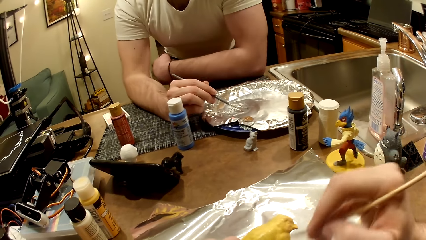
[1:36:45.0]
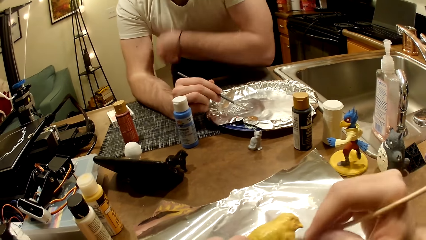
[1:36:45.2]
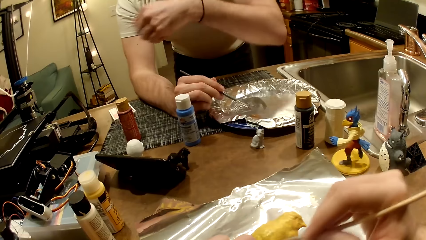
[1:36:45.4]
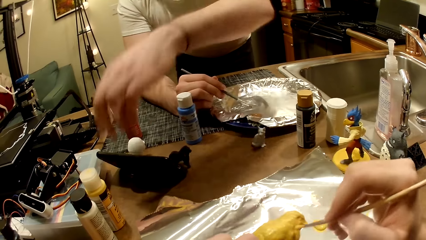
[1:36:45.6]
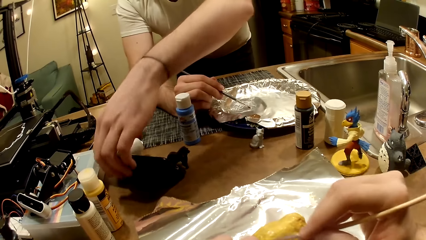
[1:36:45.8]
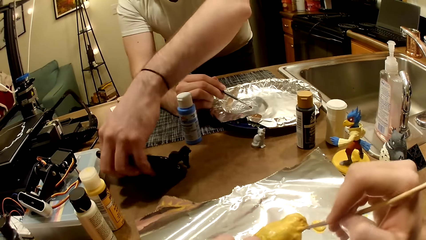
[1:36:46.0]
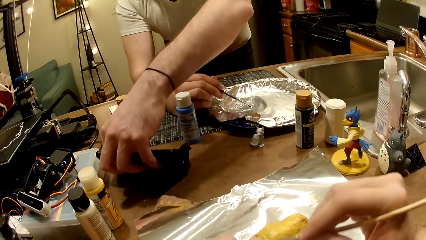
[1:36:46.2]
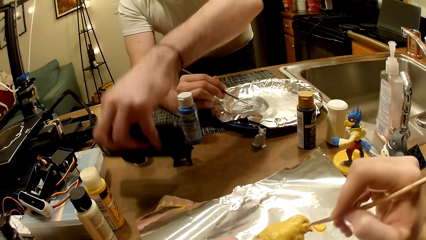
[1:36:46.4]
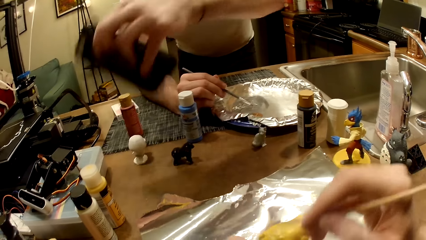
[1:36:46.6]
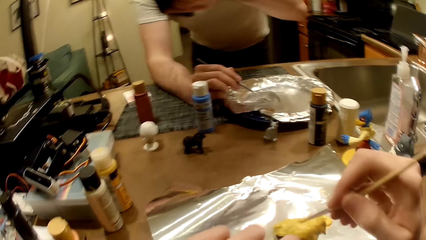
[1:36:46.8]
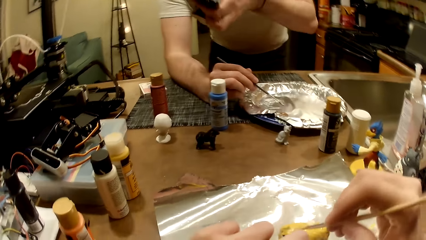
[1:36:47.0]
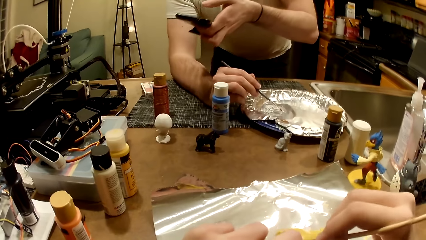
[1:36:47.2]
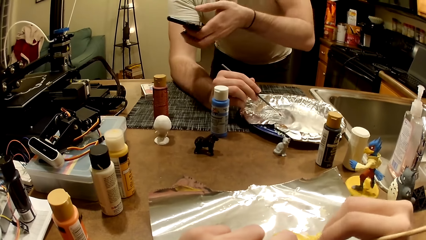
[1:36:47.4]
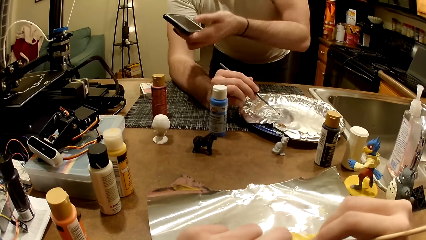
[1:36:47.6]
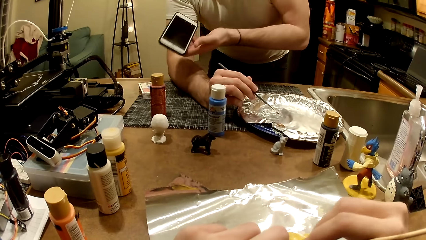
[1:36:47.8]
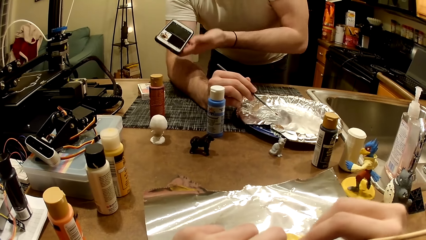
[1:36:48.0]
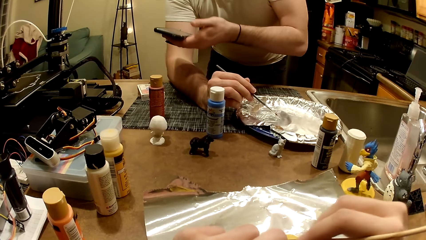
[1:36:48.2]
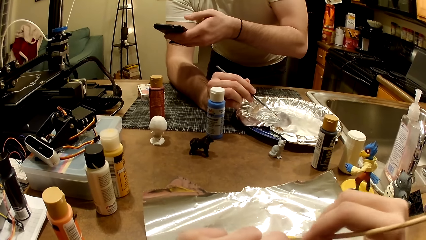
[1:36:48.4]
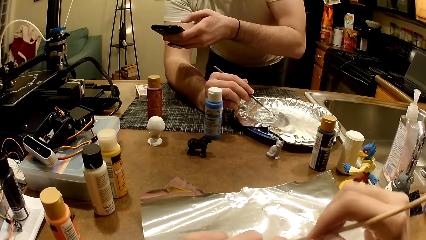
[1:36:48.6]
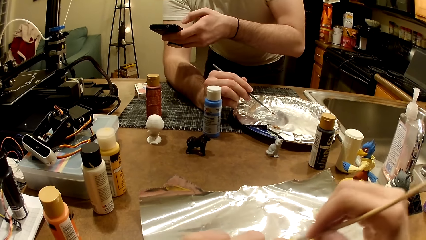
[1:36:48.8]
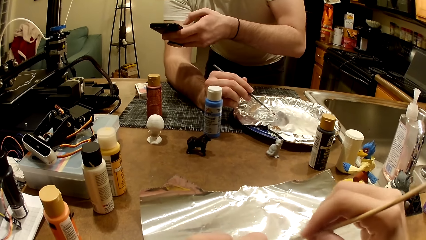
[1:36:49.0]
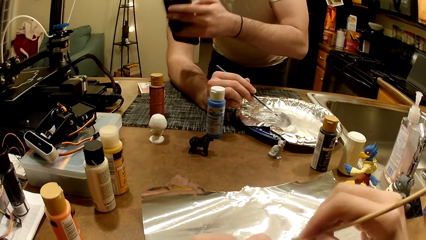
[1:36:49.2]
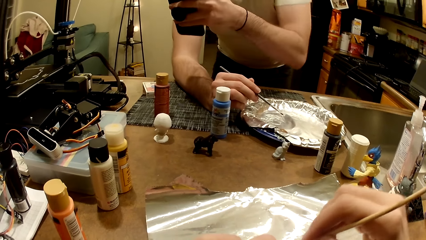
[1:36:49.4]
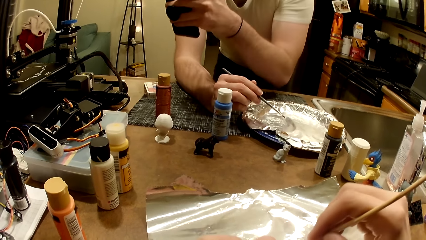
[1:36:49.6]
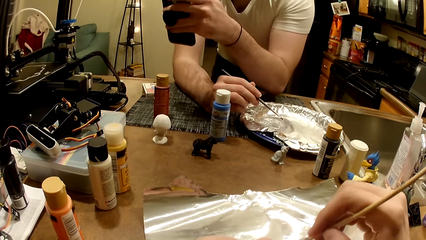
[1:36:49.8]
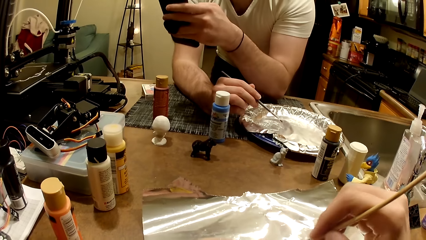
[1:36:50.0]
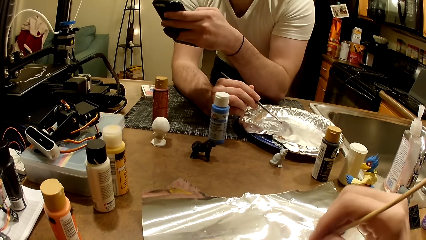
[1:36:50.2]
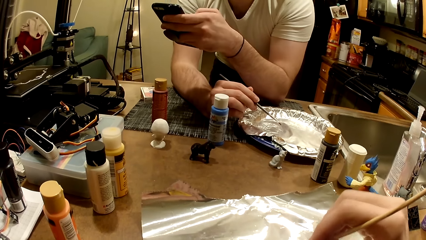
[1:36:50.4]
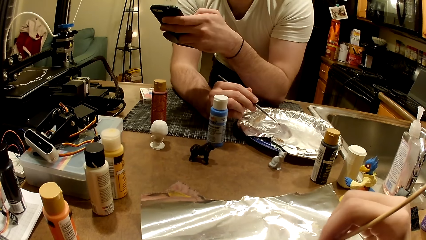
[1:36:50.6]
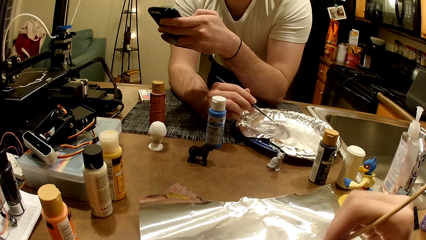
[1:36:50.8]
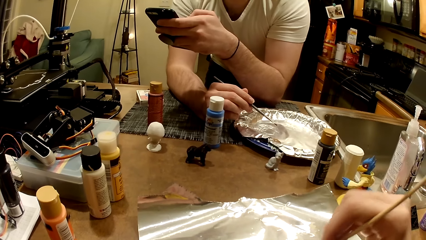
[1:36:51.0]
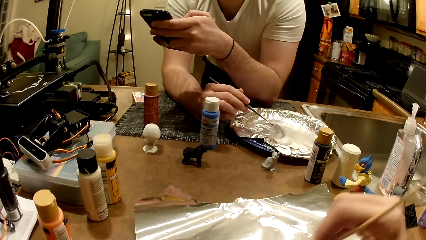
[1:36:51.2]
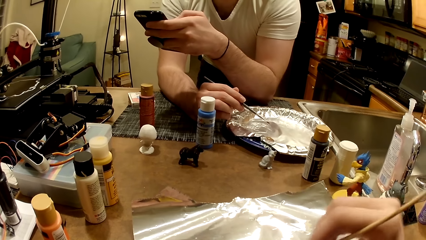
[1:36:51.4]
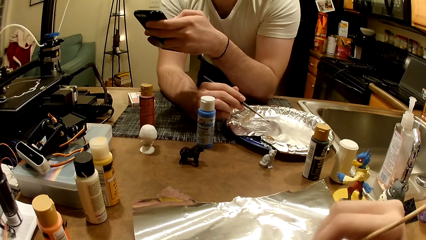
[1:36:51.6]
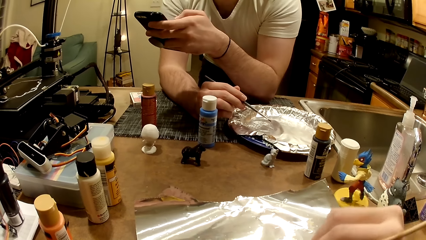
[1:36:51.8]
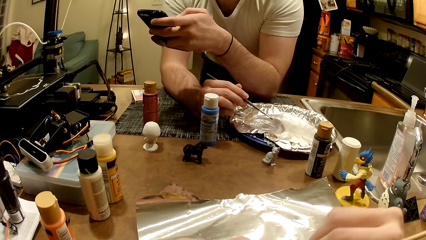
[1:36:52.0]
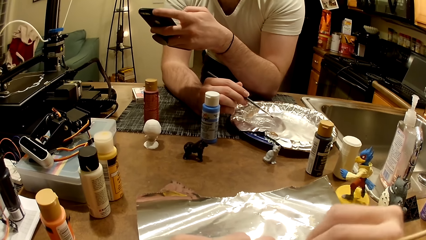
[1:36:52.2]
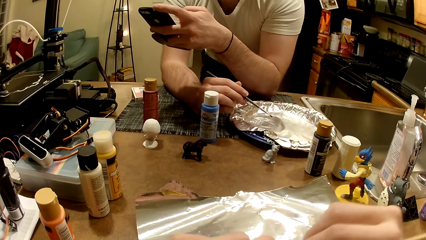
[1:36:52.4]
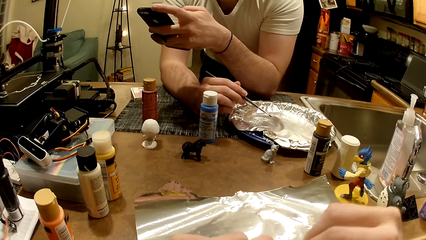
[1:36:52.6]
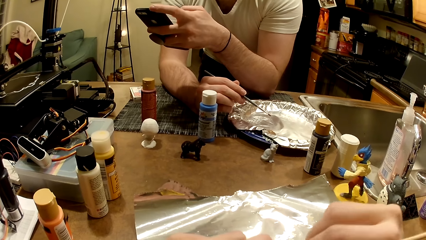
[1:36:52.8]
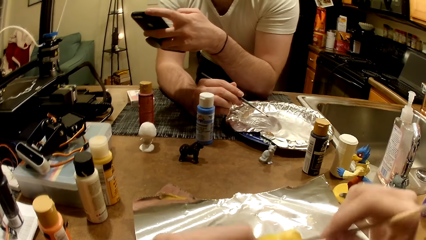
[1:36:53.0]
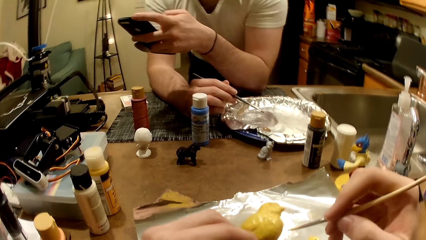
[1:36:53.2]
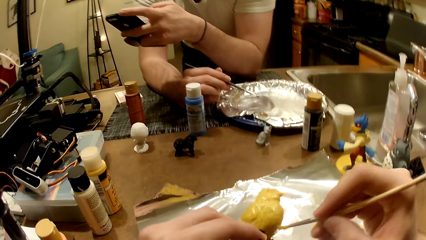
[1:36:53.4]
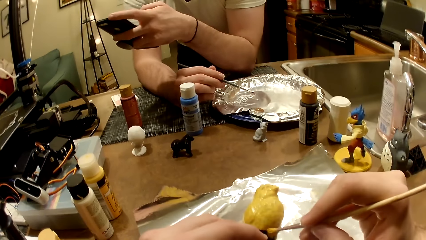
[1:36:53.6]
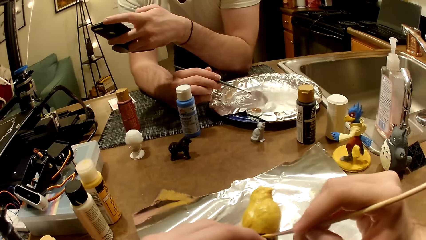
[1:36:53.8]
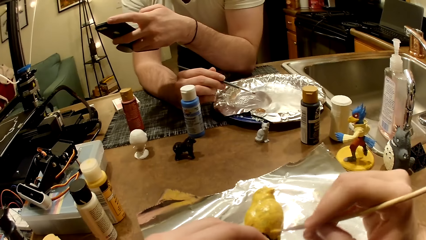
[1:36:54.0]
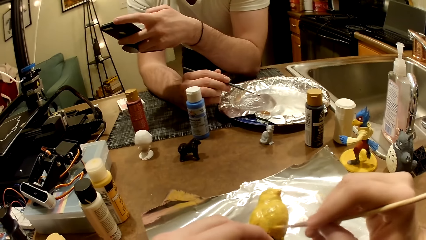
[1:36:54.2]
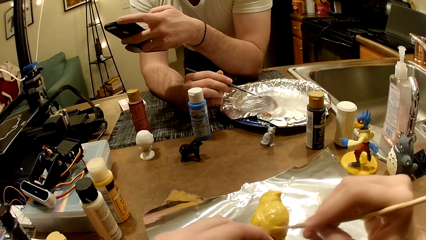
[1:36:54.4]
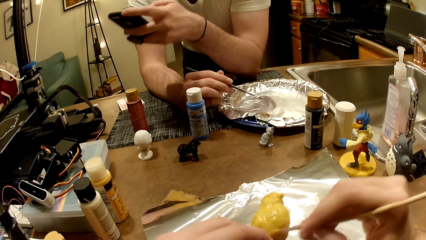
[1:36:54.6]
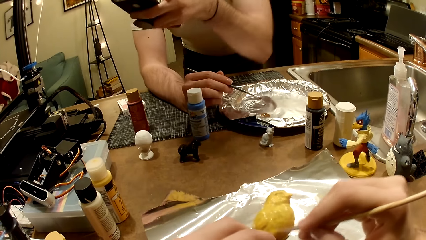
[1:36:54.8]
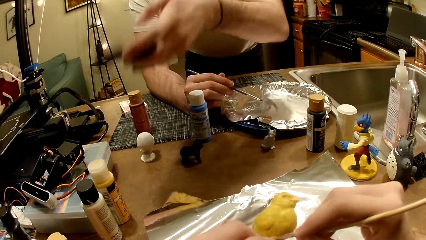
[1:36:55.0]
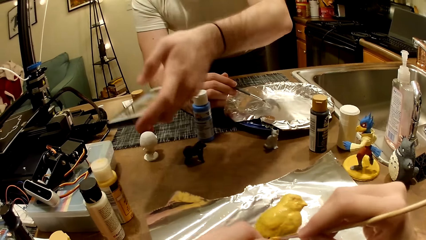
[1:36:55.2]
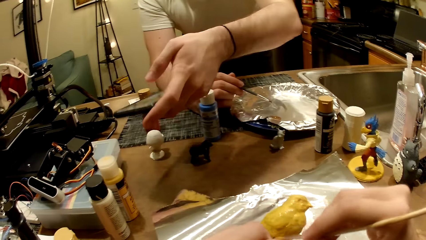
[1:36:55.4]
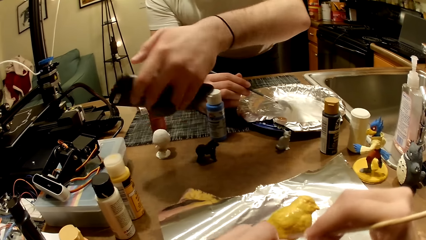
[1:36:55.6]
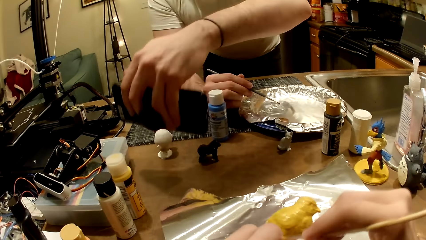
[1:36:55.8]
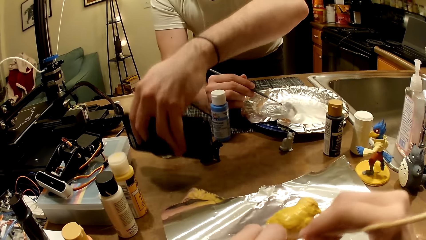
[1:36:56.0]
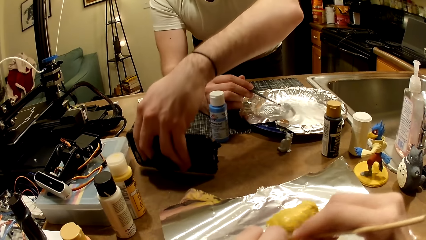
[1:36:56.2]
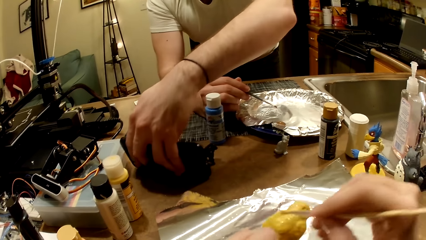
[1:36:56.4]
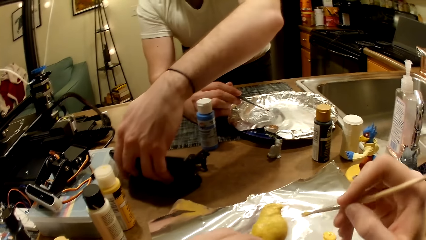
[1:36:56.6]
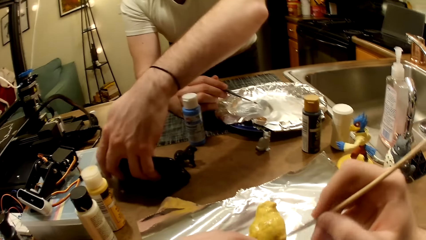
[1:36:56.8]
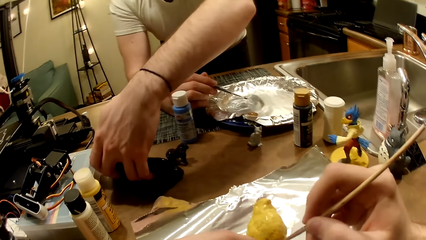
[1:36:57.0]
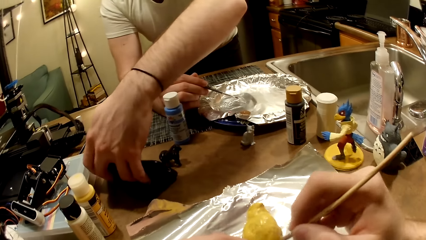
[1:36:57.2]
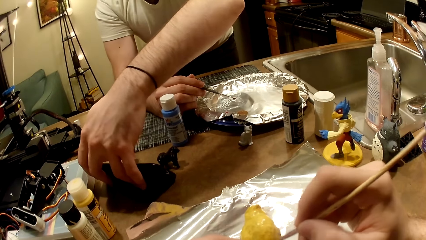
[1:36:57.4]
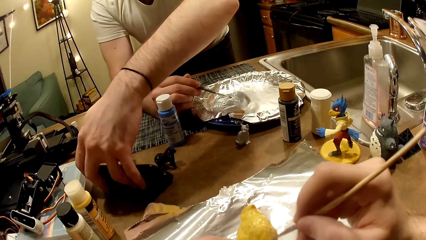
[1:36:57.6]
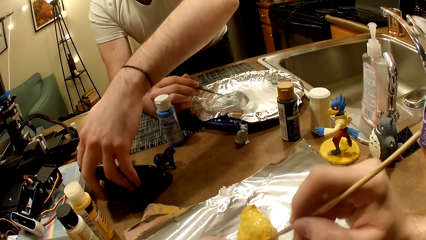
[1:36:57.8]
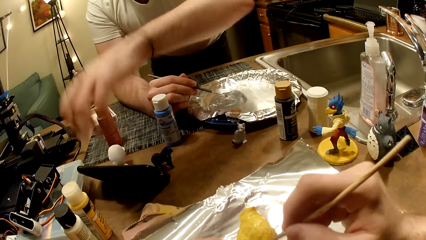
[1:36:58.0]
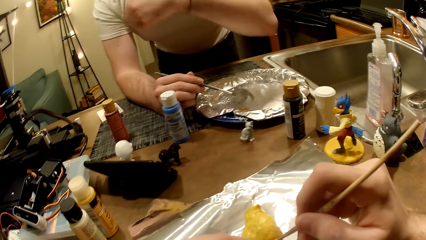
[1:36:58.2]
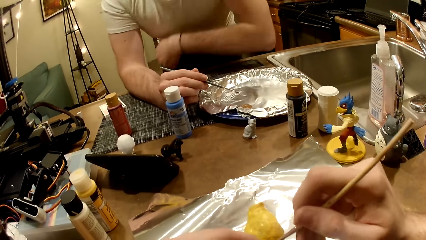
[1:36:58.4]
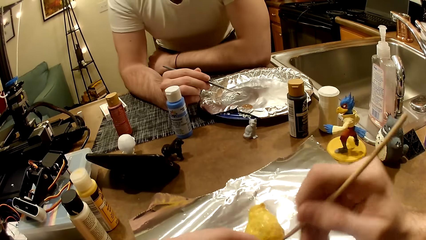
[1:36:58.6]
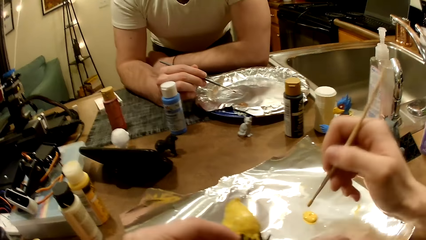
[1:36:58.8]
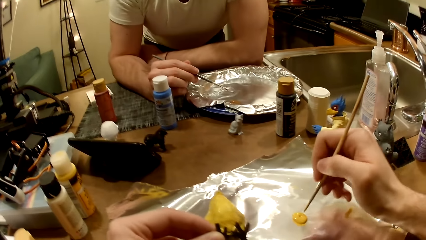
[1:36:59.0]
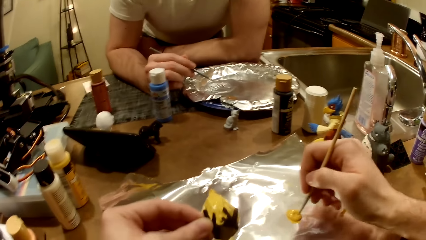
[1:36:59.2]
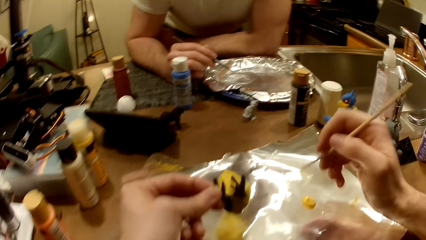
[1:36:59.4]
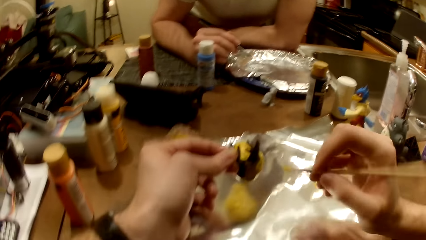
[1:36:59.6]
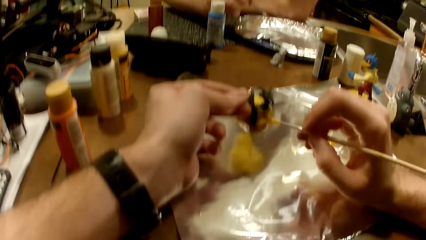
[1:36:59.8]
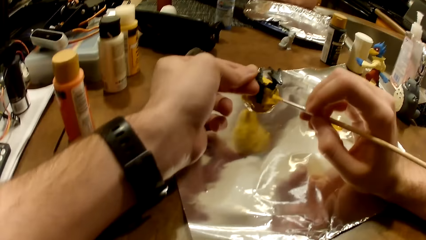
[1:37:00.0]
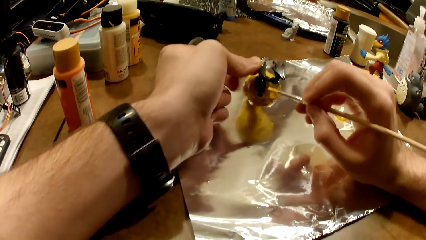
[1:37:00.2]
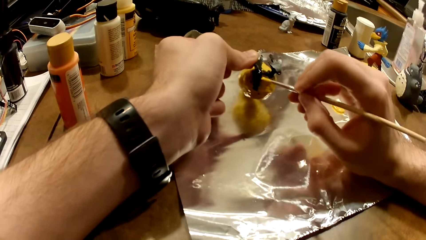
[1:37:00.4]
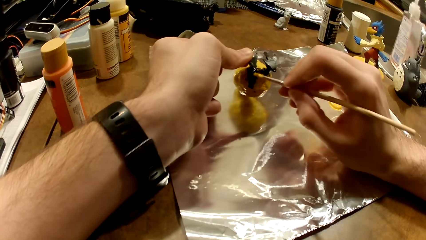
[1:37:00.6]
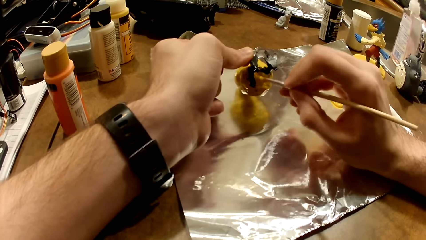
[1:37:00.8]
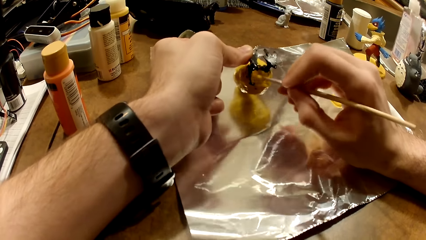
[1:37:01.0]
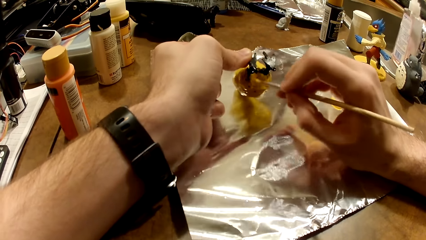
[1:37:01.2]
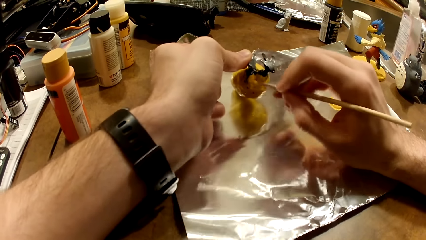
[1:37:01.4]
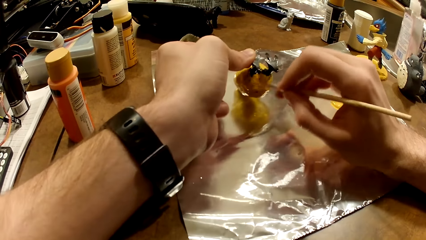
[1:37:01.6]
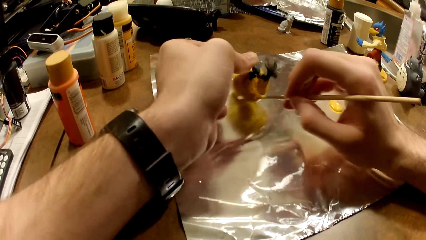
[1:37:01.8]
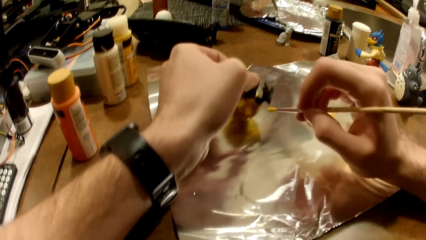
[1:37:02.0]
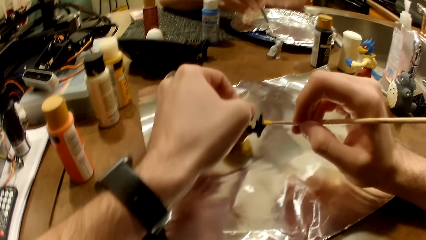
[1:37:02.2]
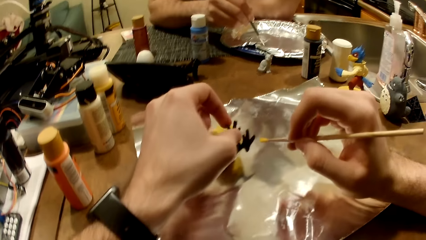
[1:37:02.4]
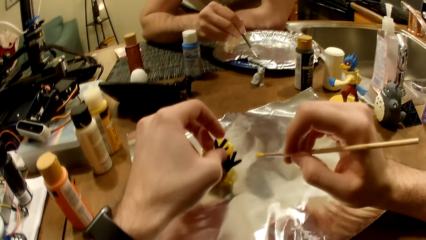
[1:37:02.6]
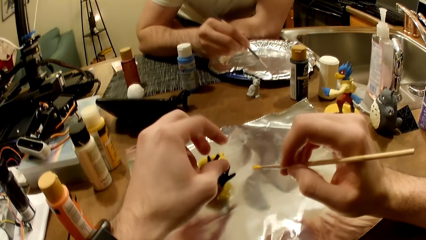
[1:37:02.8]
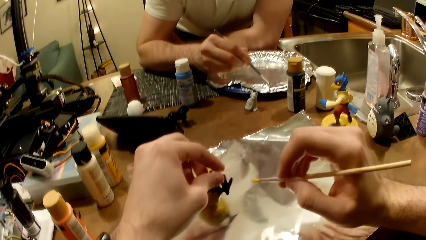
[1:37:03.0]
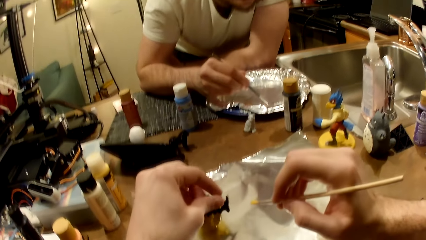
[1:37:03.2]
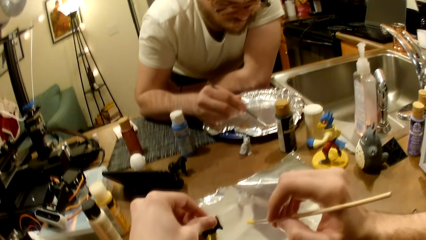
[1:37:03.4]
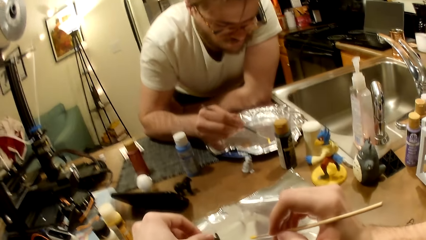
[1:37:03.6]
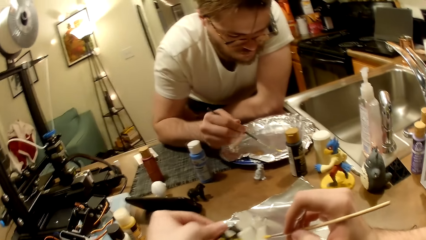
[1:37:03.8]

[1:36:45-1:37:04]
The man picks up the phone with his left hand. The man stares at the phone. The man drops the phone on the work table with his left hand. The man rests his left forearm on the work table. The camera wearer paints the bird sculpture or figurine with a painting brush. He dips the paint brush in the cream-colored paint with his right hand. He paints the bird figurine with the cream-colored paint and the paint brush in his right hand. The man scoops from the brown paint in the aluminum-foil tray with the paint brush in his right hand and mixes the brown paint with the mixture in the aluminum-foil tray with the paint brush in his right hand. The camera wearer adjusts the bird figurine with his left hand. The man scoops from the brown paint in the aluminum-foil tray with the paint brush in his right hand.
